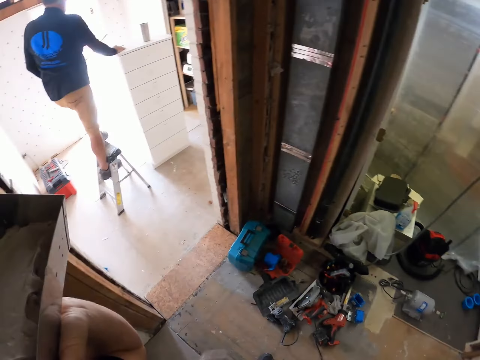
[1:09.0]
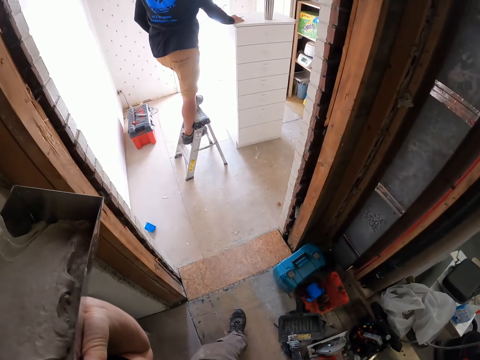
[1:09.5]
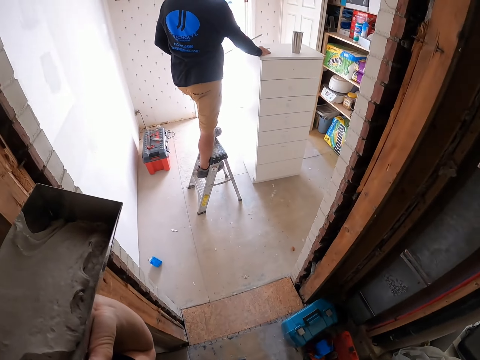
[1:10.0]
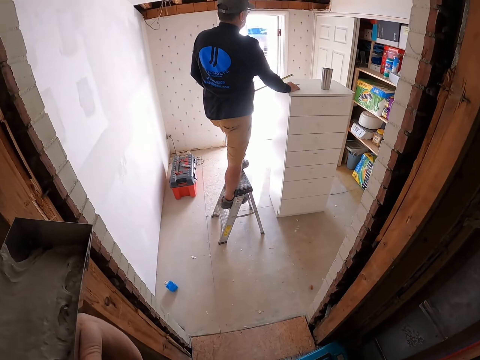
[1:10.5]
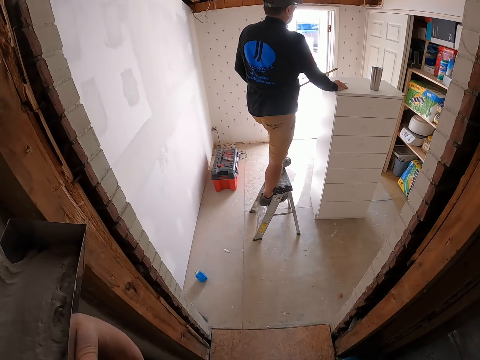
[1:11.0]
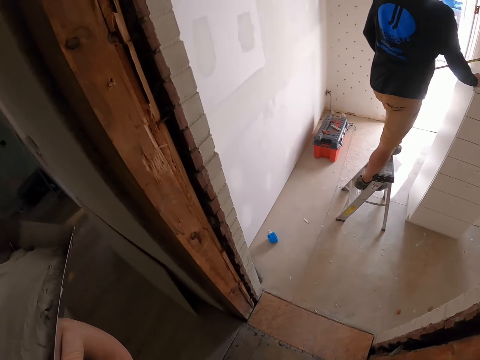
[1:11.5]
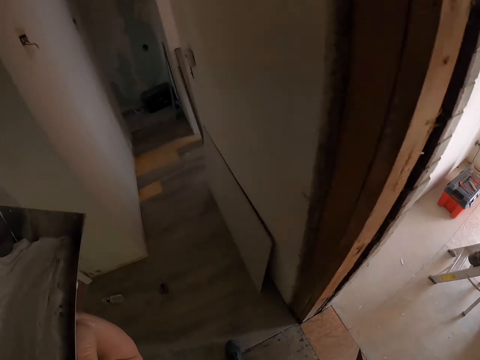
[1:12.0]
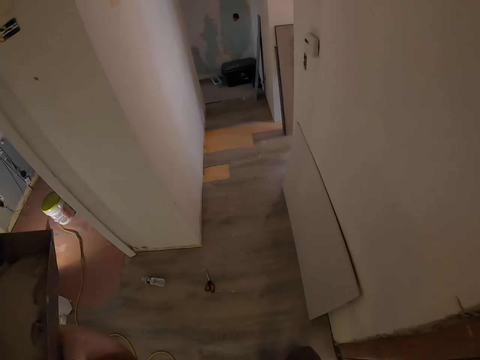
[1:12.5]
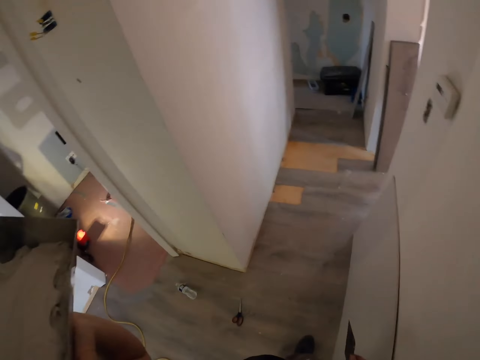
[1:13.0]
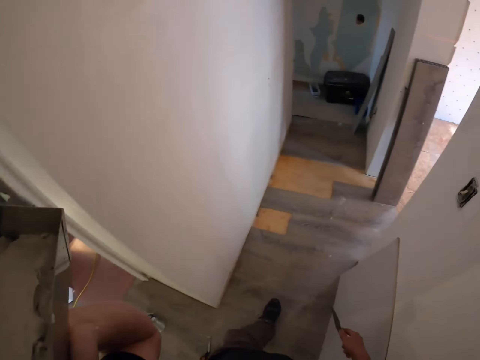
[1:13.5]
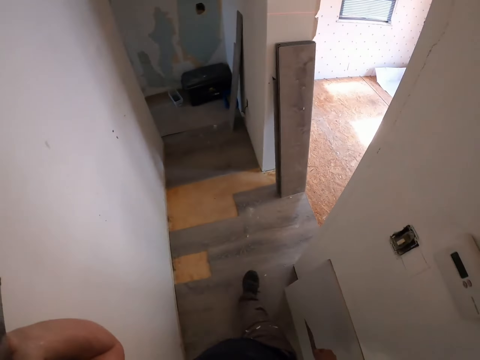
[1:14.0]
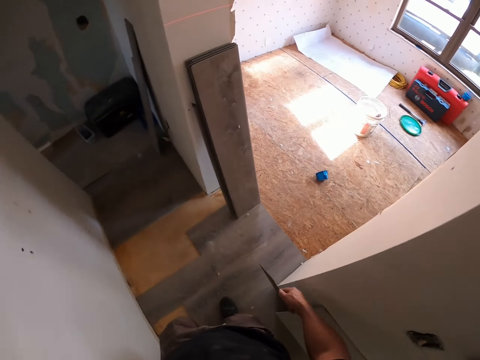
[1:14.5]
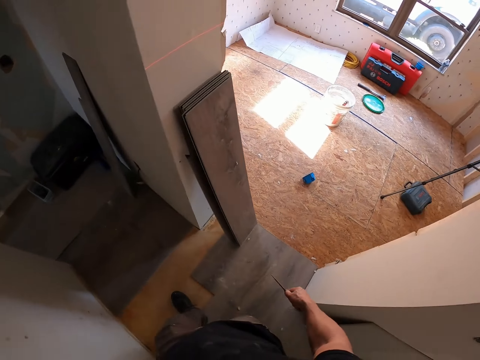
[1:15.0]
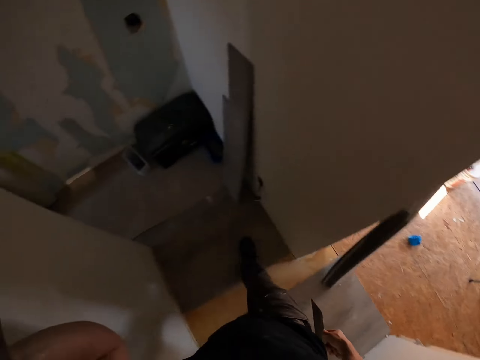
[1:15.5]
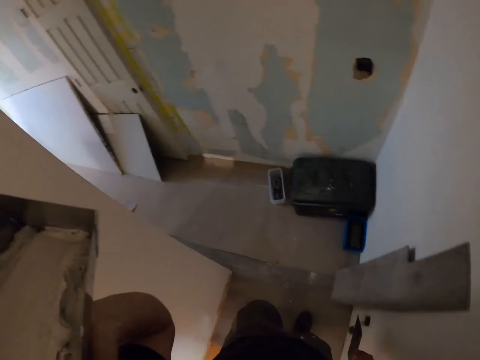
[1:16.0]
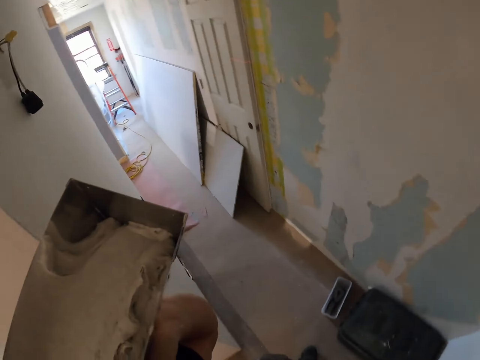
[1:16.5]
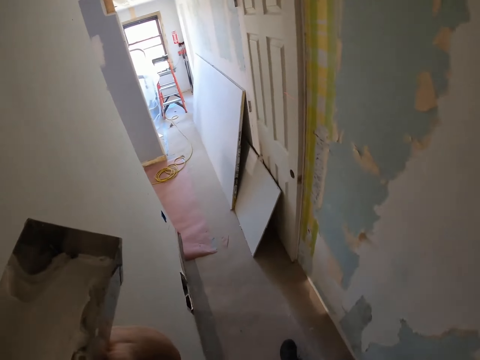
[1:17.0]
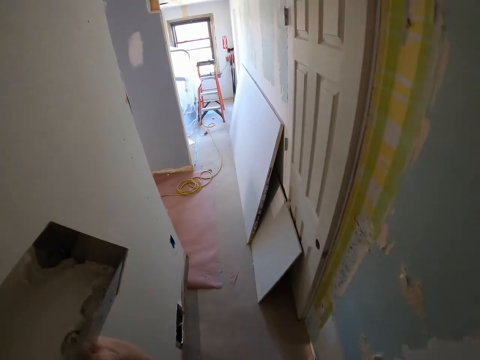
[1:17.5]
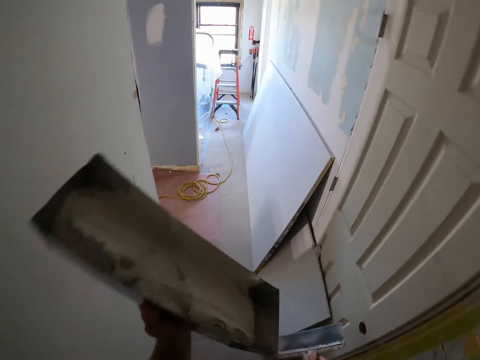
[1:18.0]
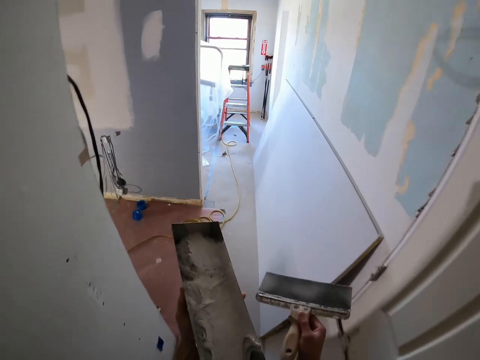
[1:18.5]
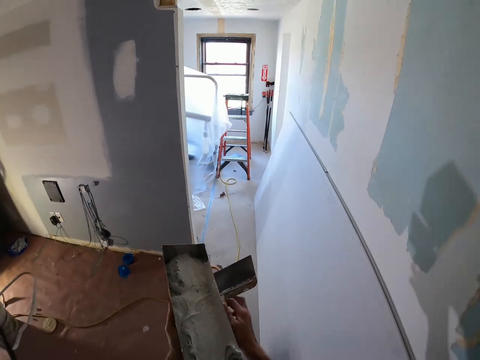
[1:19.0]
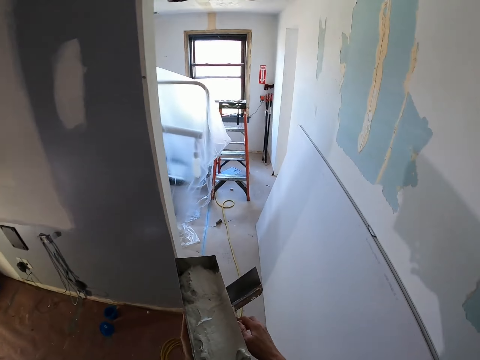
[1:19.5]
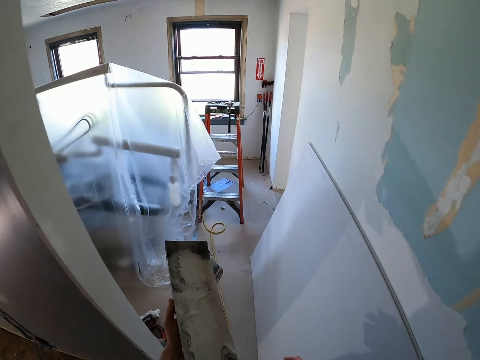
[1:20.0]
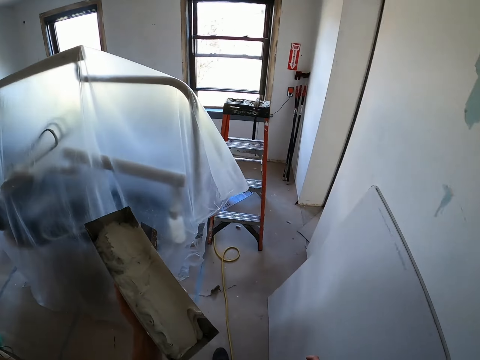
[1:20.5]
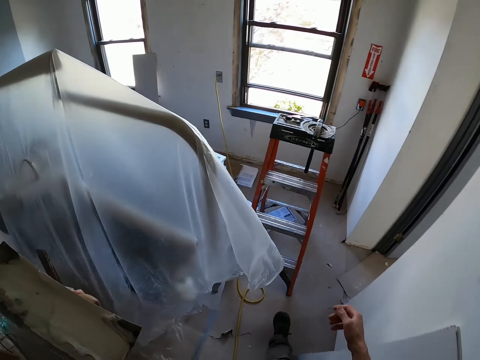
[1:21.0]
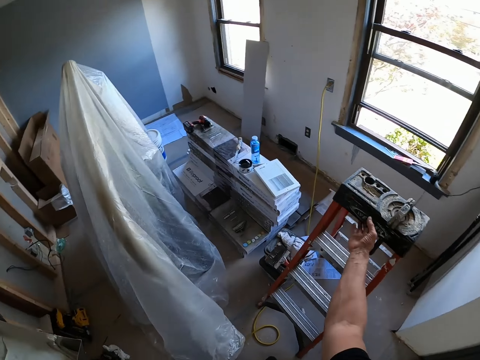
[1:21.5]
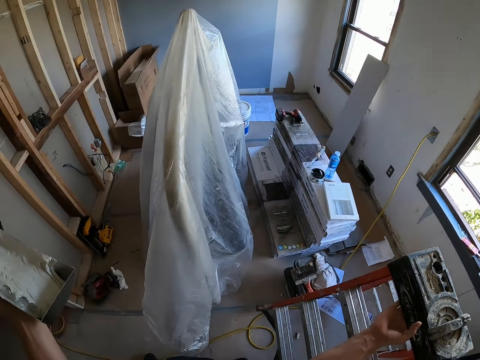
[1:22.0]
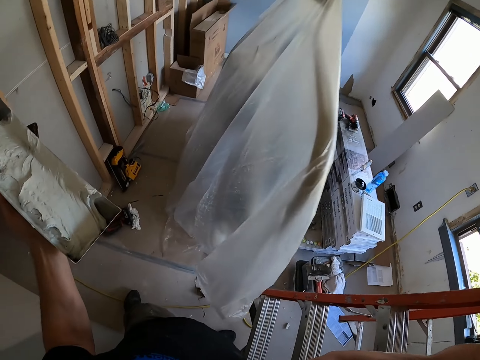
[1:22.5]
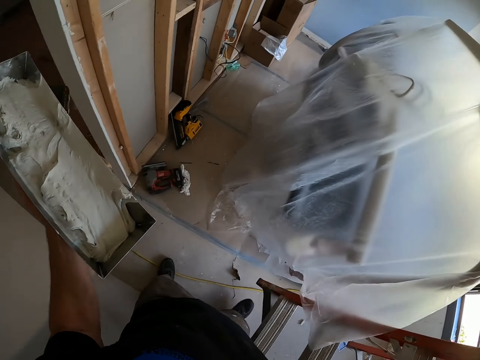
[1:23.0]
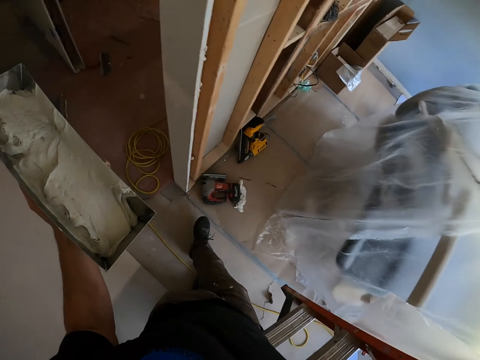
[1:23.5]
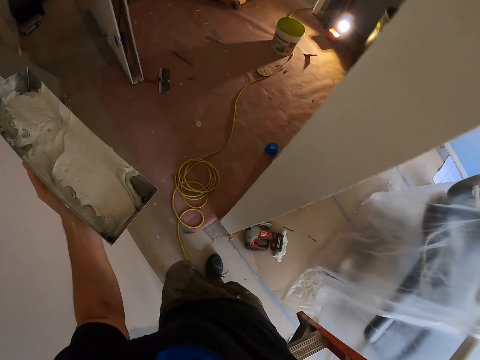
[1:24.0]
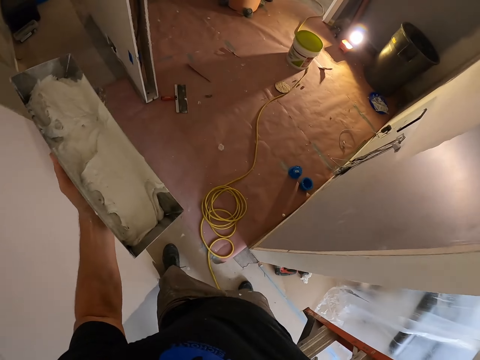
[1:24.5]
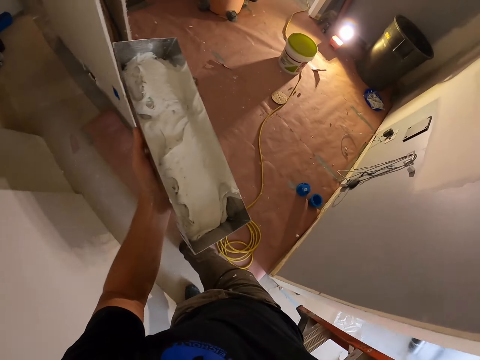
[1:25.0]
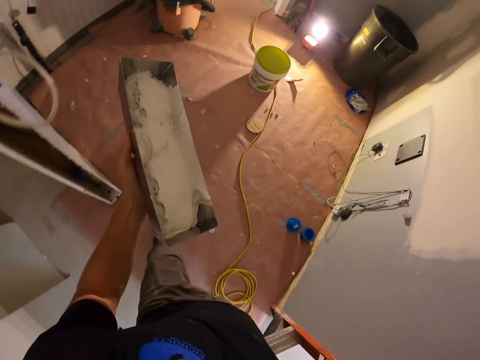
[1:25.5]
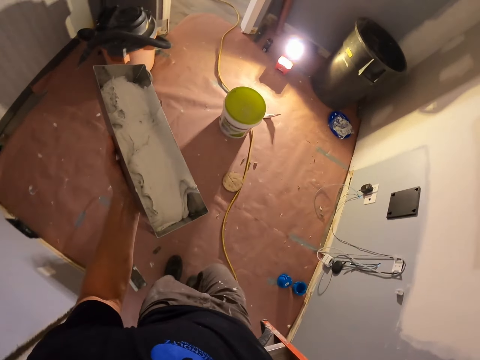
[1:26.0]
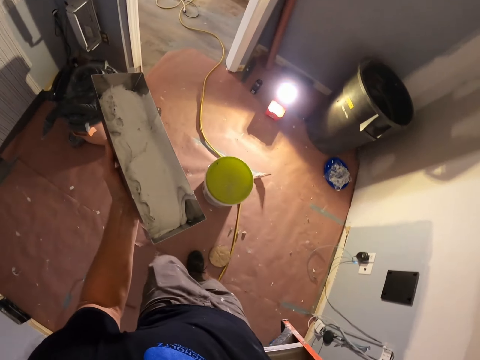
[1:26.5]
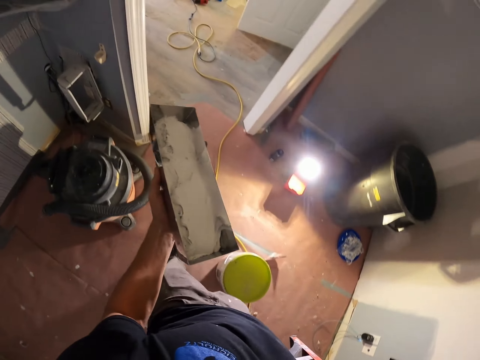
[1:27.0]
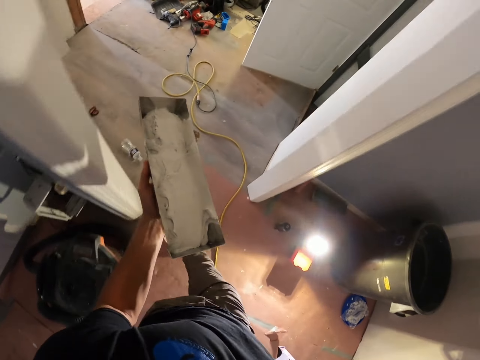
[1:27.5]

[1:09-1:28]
The camera wearer puts the spatula to the hand holding the metal container. They walk around the house. They pick up the ladder stool. They walk around the house.

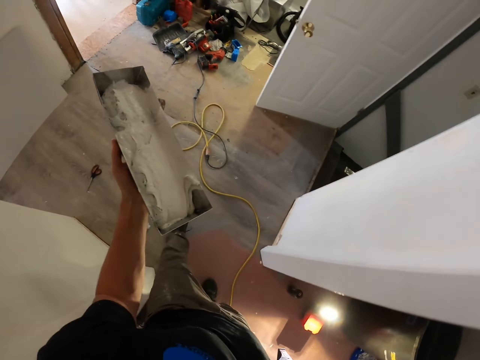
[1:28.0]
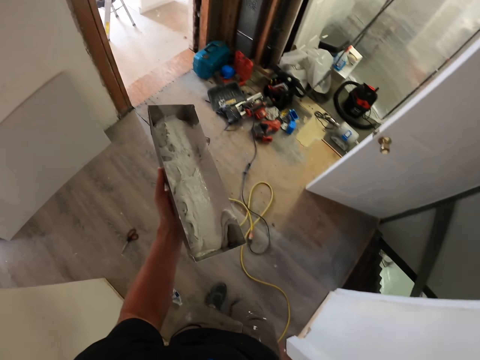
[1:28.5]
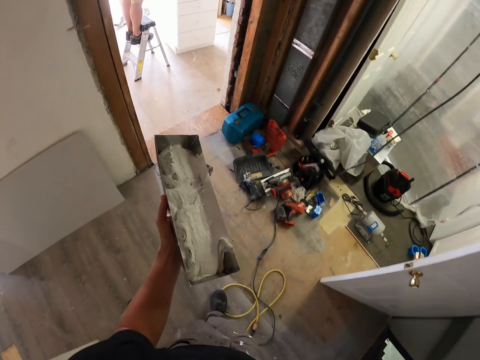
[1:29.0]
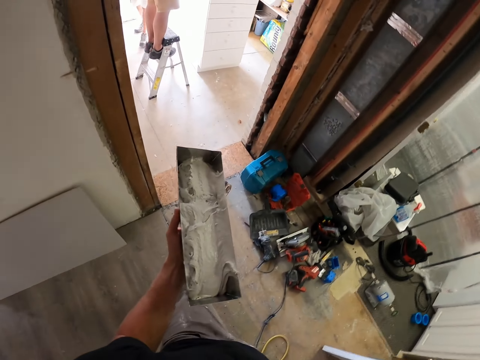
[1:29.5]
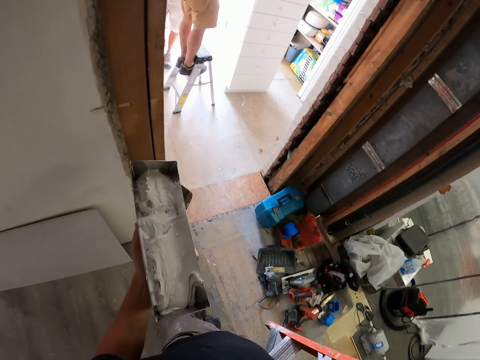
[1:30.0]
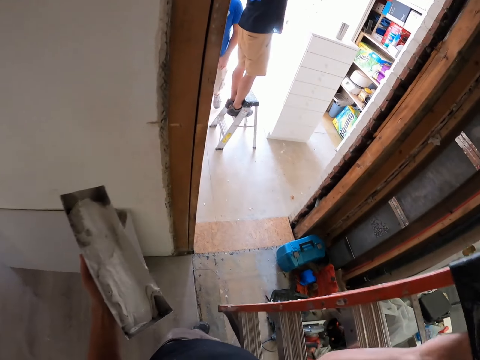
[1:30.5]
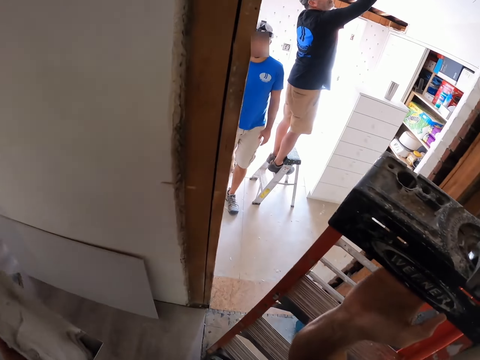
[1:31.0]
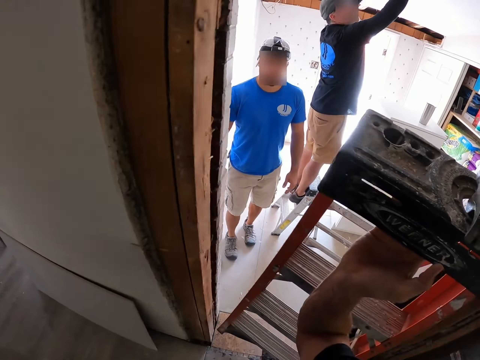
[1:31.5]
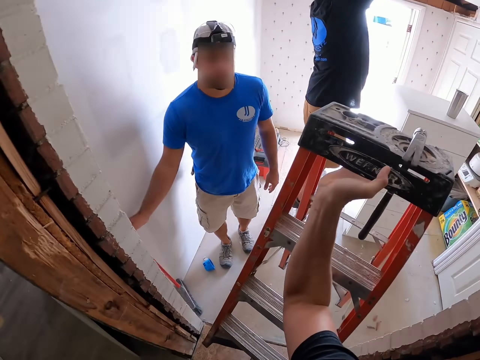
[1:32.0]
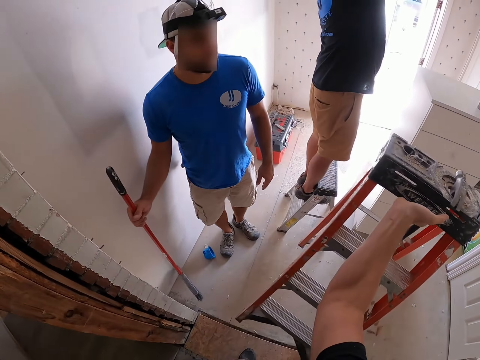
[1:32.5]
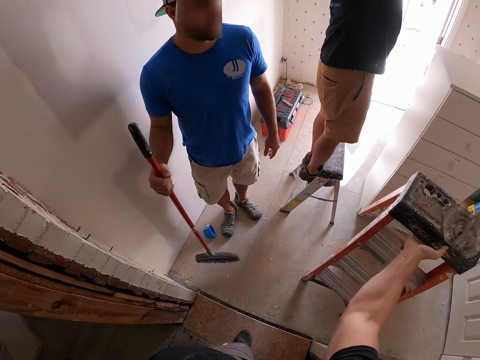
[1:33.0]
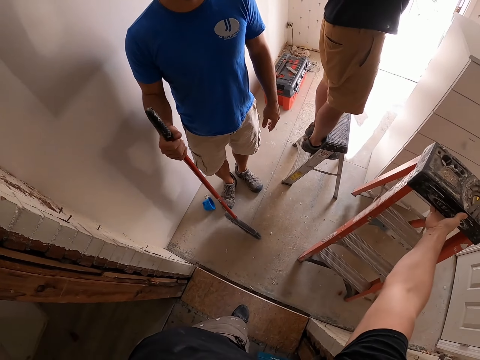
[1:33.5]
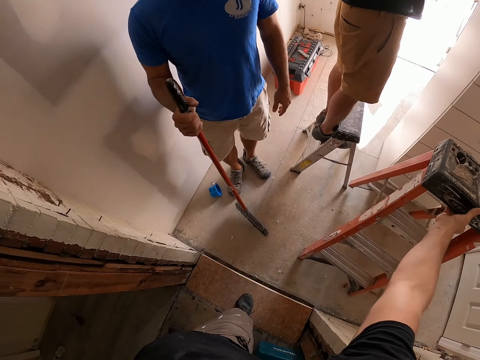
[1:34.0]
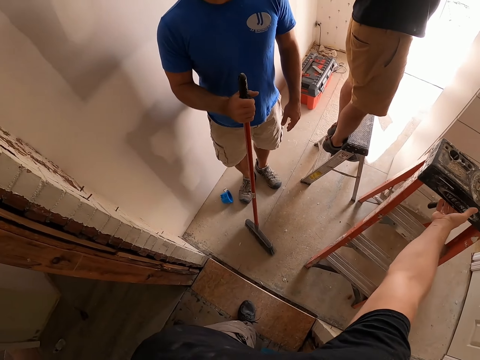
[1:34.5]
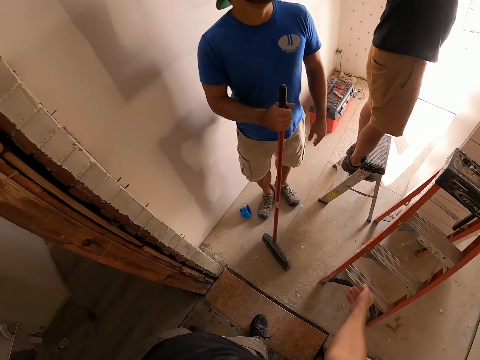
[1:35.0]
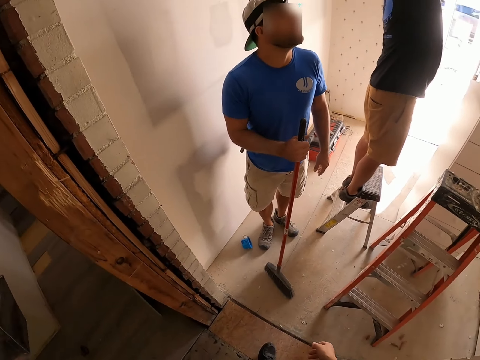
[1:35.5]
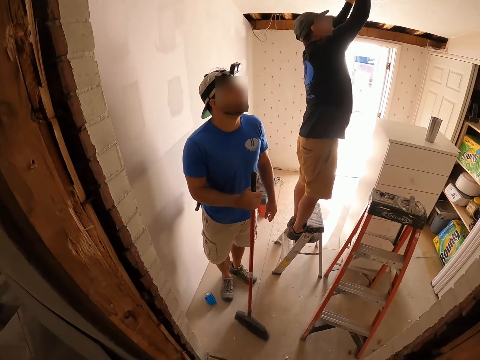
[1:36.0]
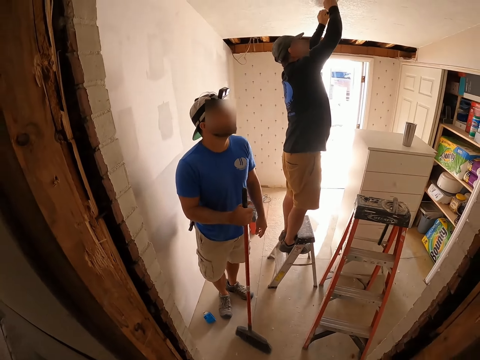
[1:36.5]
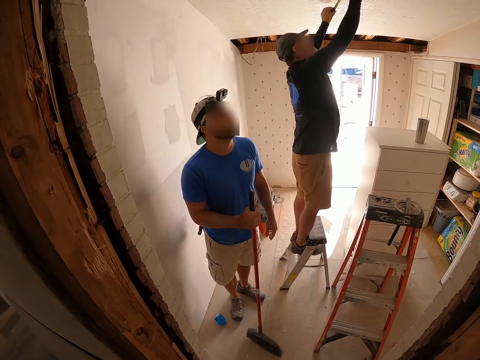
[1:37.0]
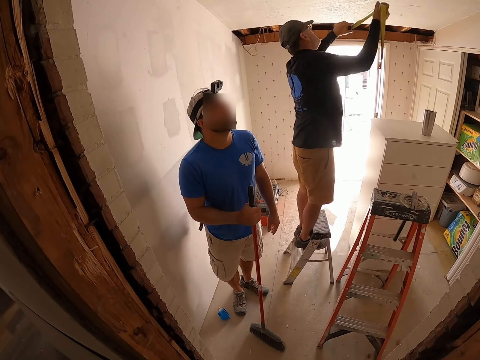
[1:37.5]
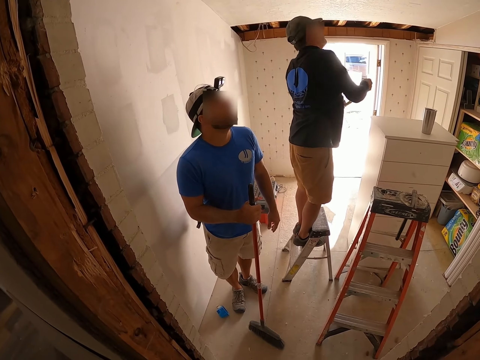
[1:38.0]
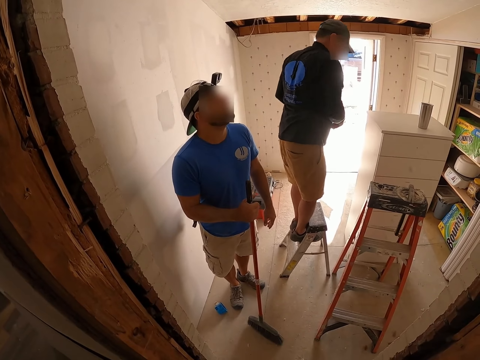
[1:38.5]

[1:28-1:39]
The camera wearer places the ladder down. They stare at a person and another person. A man takes a measurement.
